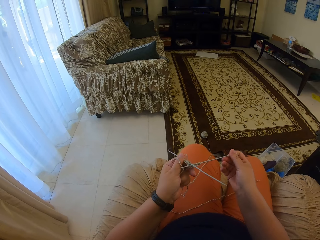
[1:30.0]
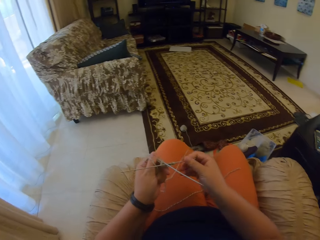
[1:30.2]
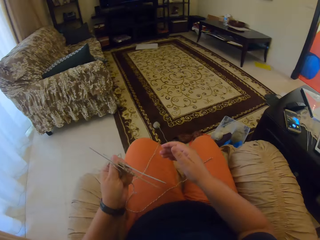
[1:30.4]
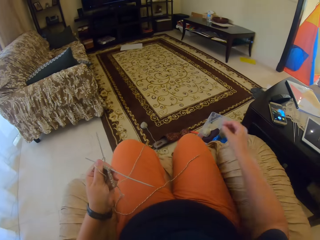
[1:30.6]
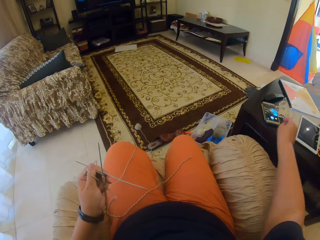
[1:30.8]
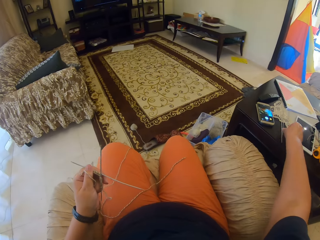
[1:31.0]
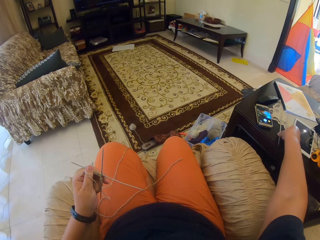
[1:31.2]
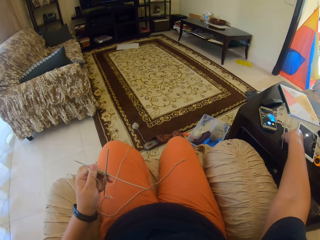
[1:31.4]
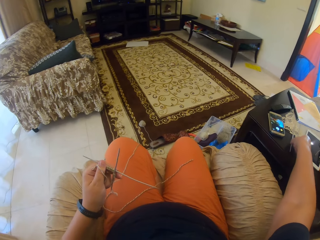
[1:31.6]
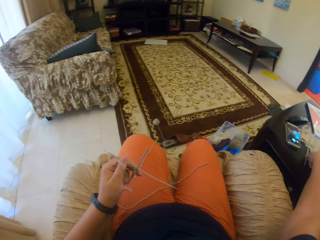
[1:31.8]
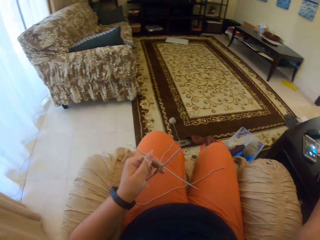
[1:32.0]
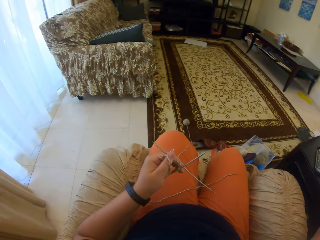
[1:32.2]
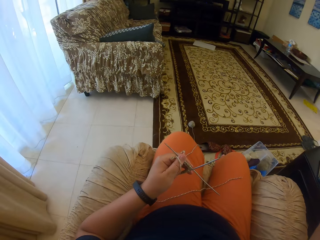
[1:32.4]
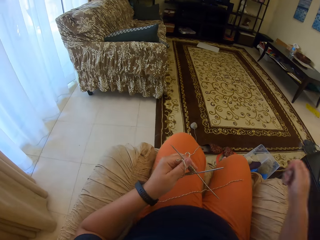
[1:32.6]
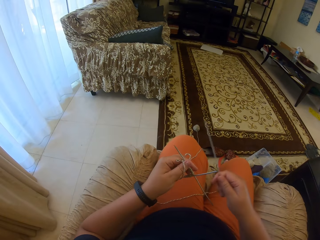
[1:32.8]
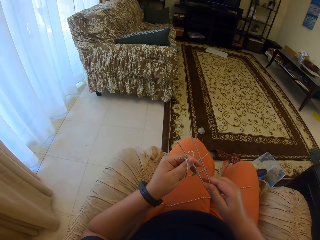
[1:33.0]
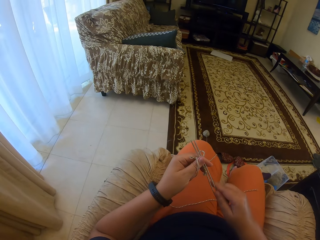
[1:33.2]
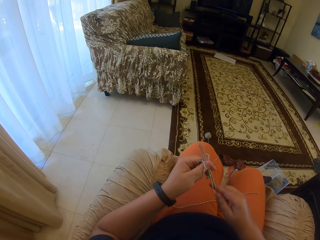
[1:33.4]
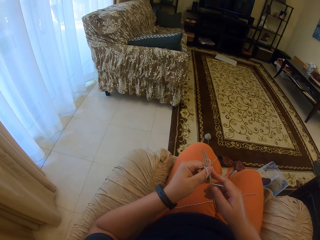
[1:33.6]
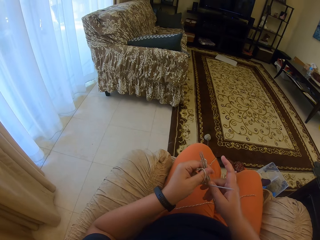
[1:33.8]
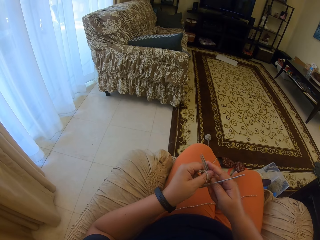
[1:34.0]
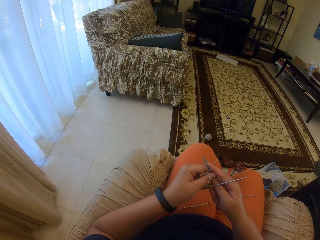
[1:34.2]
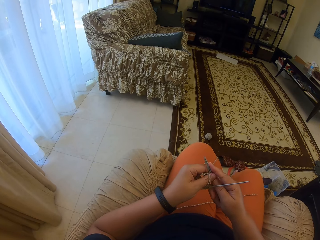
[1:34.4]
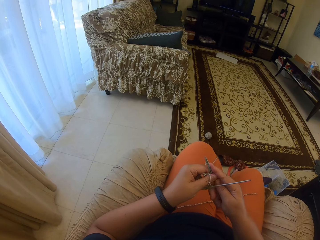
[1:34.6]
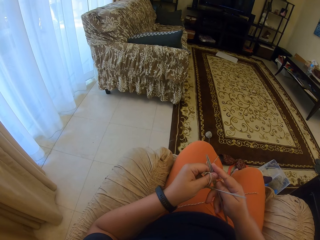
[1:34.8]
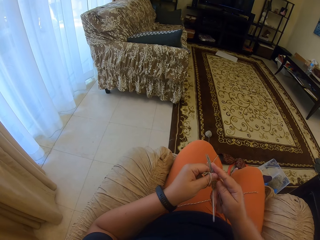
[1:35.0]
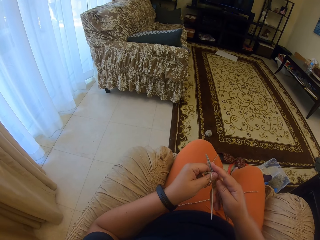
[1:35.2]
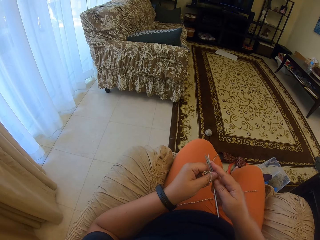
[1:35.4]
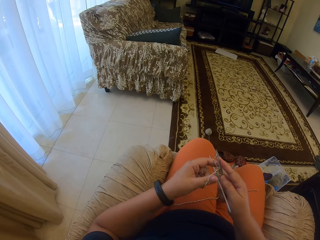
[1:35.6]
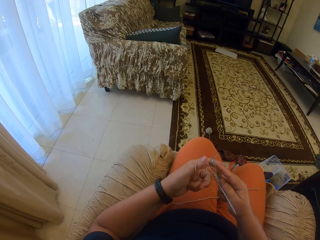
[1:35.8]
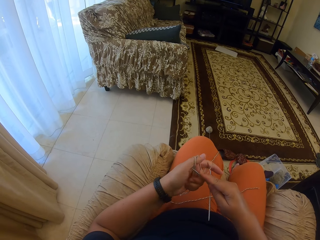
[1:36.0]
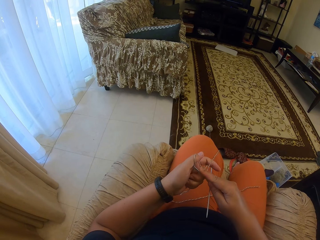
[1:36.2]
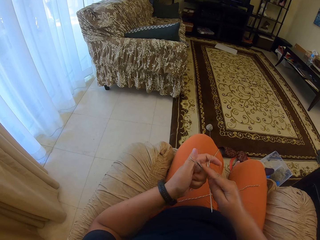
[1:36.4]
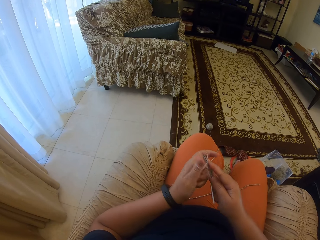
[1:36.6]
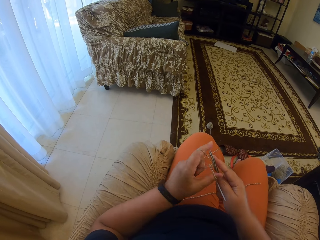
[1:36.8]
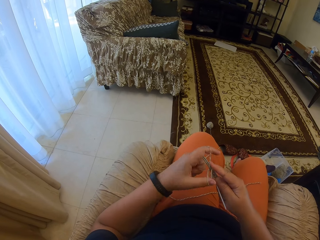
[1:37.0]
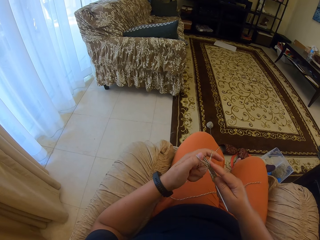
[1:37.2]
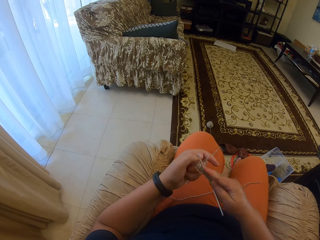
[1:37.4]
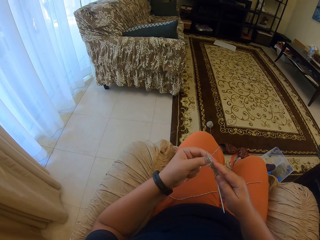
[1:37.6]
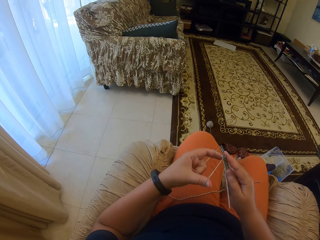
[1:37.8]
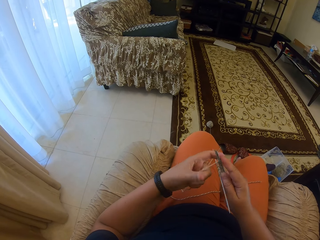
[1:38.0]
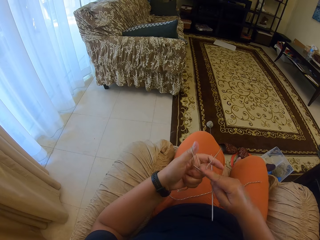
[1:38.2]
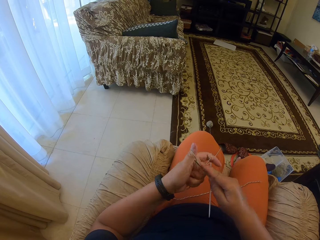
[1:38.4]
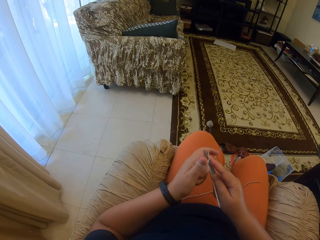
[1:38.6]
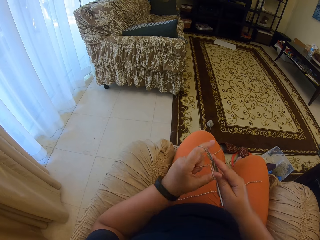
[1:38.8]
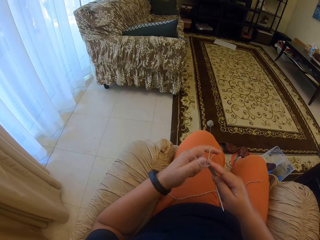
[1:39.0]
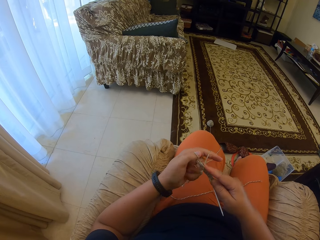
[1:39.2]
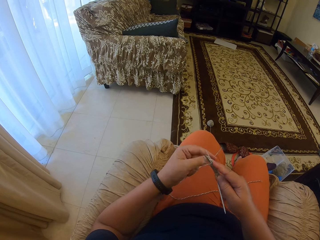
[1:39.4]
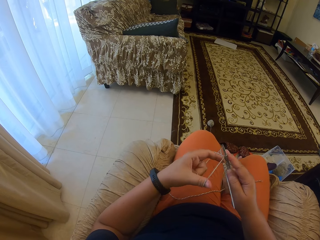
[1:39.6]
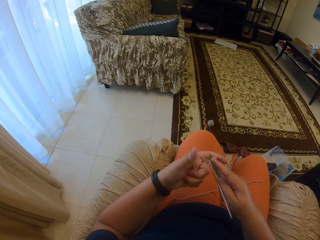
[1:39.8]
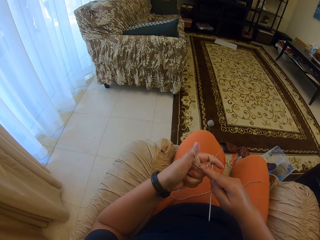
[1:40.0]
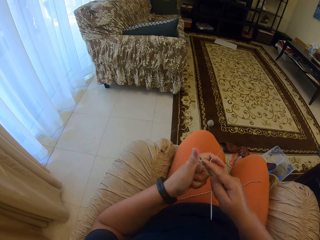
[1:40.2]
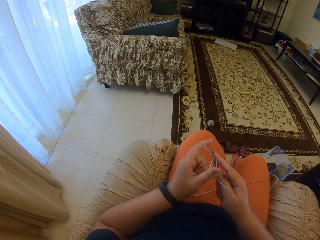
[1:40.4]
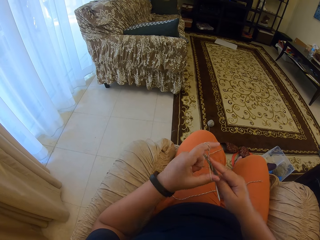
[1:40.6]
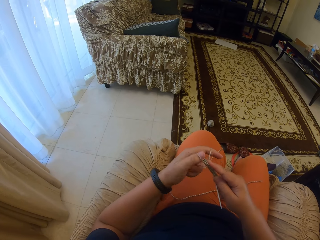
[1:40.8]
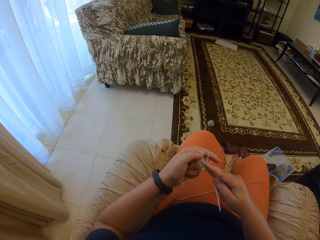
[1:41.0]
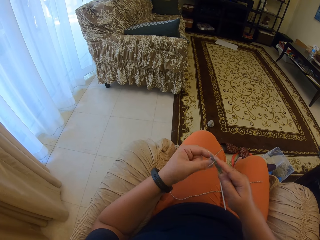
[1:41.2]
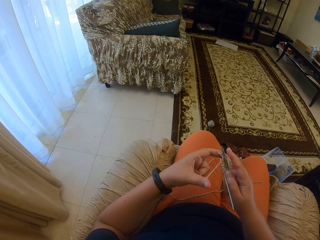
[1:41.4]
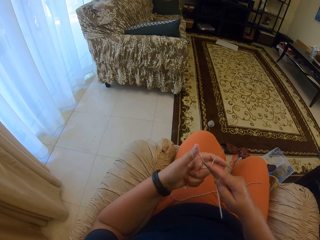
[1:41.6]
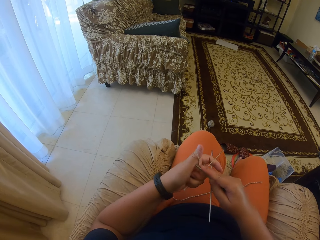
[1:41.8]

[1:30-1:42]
The camera wearer picks up a knitting needle from the table. They hold the knitting needles well. They knit the fabric using the knitting needles.

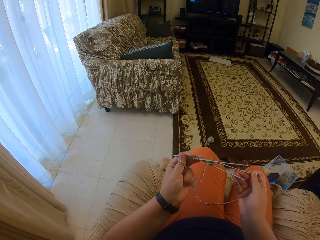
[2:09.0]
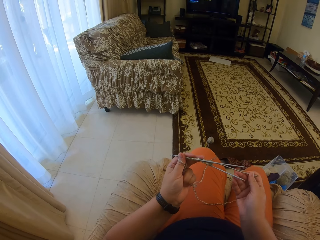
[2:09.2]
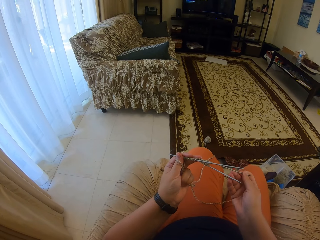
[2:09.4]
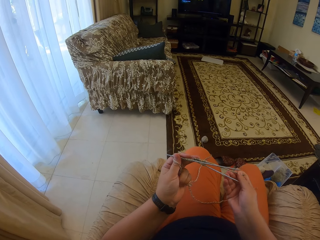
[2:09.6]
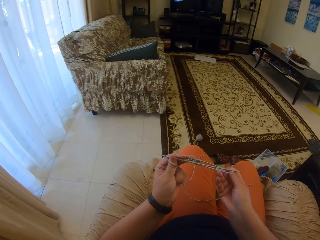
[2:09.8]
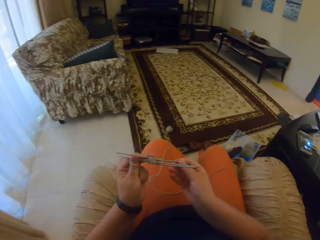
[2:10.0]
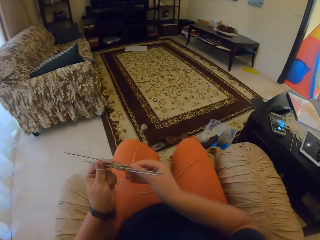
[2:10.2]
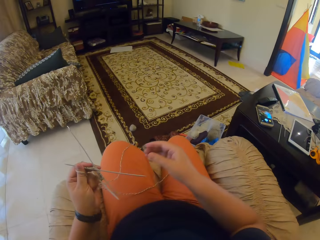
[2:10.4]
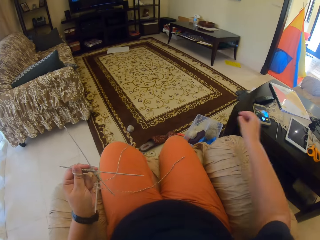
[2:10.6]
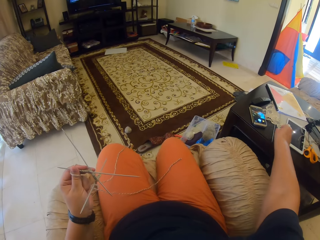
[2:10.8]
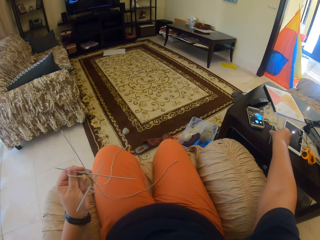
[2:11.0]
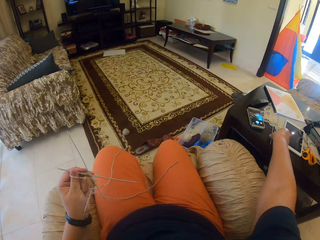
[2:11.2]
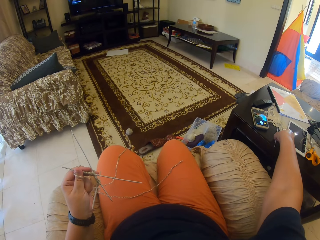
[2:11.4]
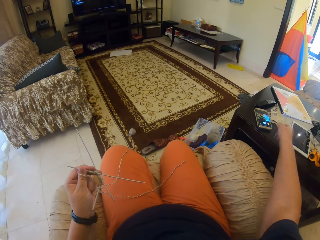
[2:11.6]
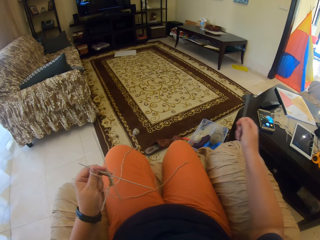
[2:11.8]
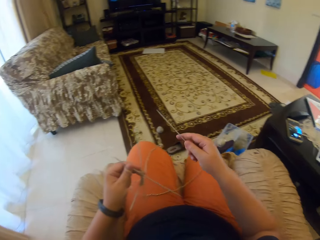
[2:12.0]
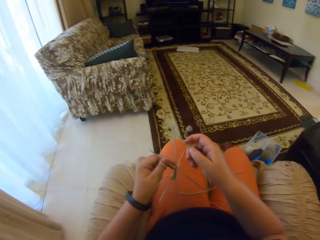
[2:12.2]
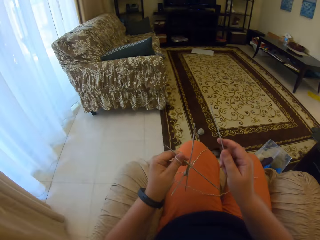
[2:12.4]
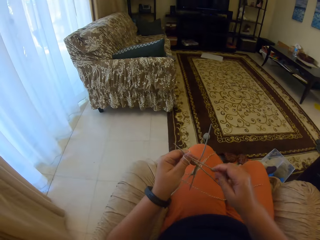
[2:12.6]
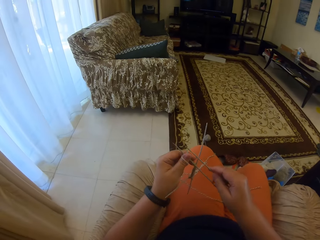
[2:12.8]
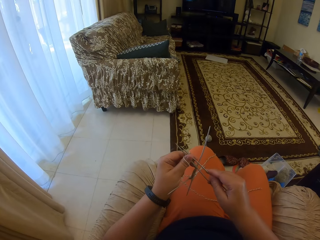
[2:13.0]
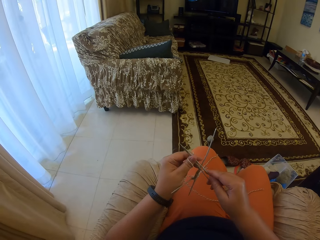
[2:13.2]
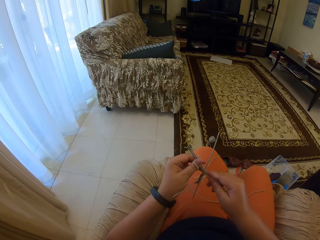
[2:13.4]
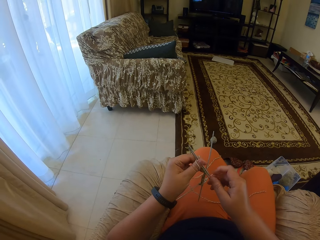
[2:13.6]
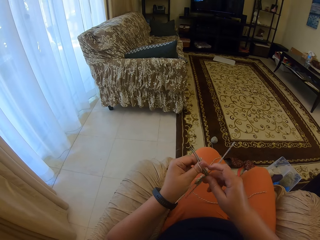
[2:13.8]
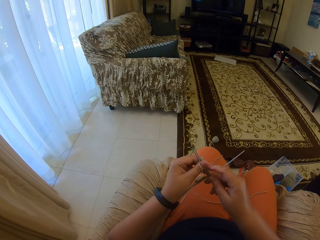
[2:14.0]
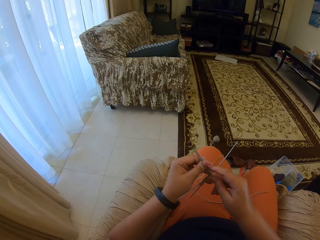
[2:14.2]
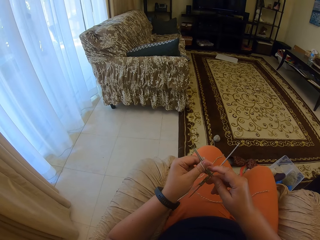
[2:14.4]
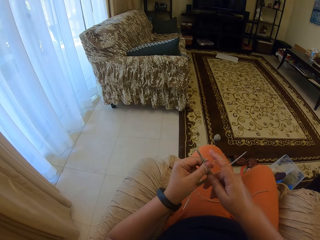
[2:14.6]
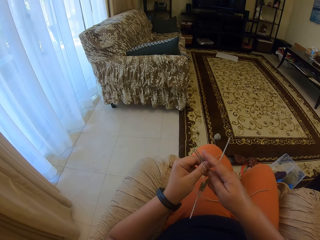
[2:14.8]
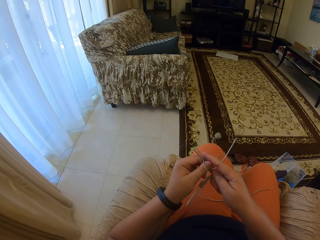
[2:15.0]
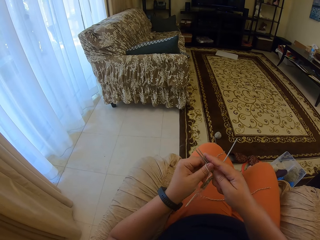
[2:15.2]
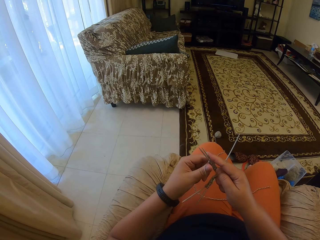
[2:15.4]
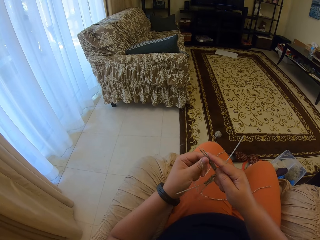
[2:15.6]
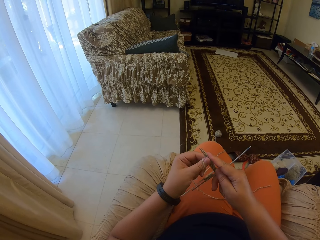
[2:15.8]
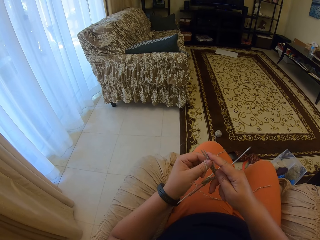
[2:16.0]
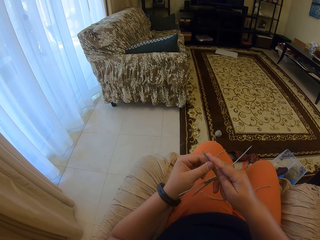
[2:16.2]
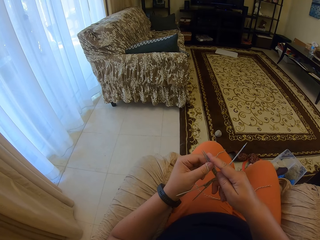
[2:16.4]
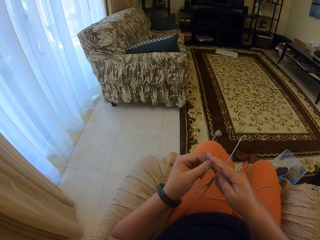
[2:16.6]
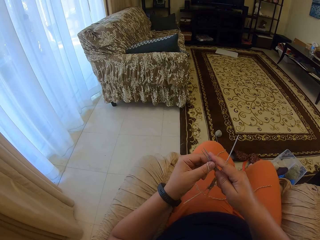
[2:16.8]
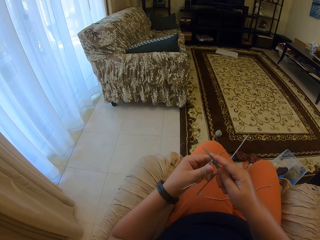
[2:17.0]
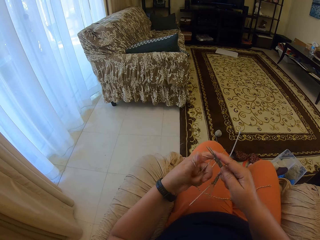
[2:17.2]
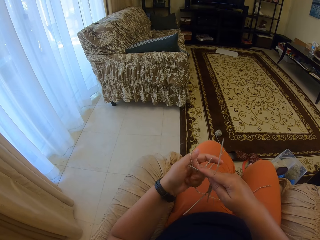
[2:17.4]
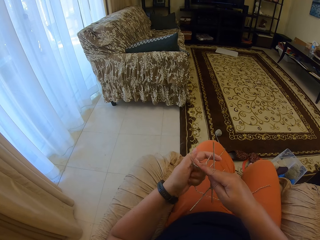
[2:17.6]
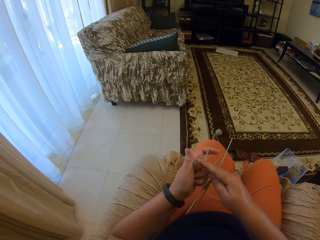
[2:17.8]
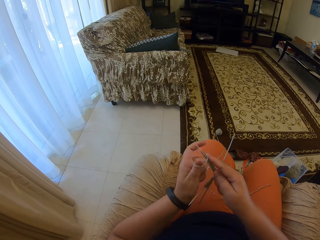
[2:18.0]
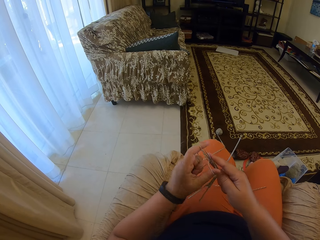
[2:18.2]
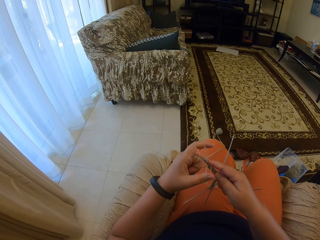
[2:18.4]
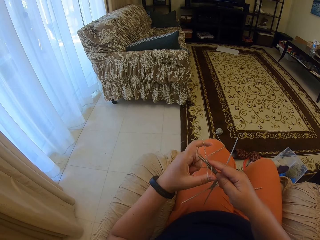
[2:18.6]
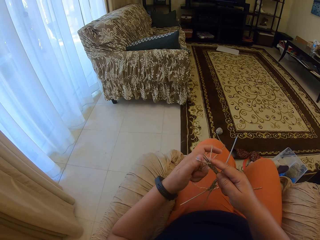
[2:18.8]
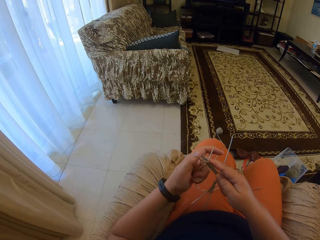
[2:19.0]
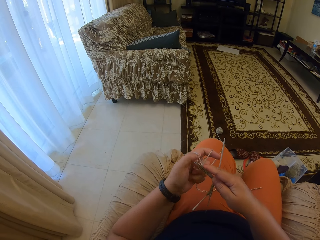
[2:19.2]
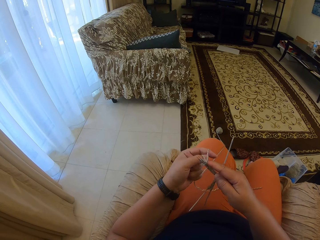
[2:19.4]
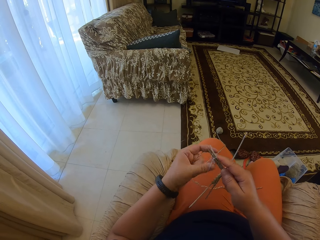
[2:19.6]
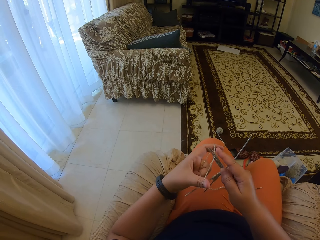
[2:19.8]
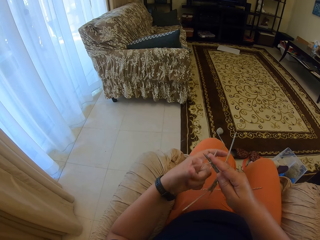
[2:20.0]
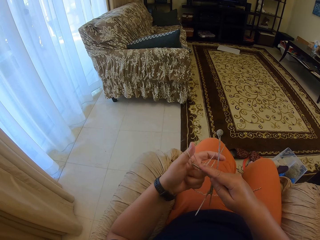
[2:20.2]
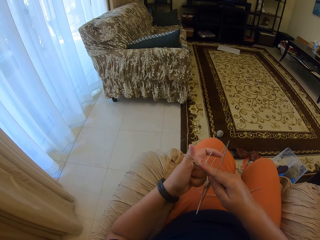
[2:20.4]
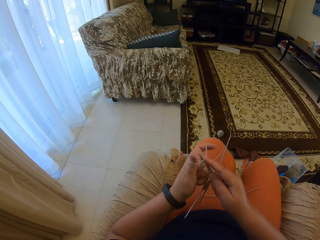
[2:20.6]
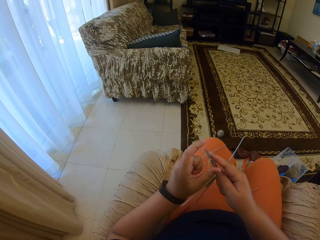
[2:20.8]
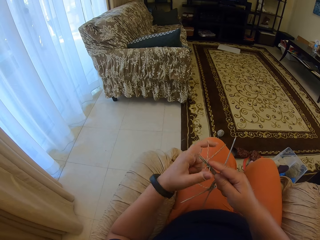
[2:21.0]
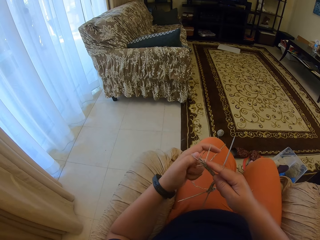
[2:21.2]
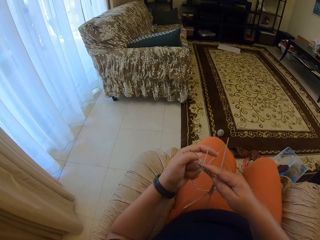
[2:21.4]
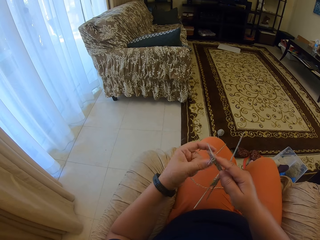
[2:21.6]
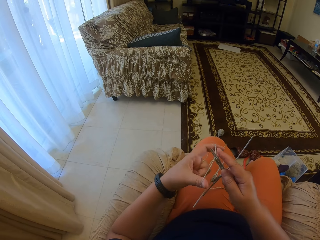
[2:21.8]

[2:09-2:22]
The camera wearer stretches their hand. They pick up a knitting needle from the table. They knit using knitting needles. They adjust the knitting needles. They knit the fabric.
